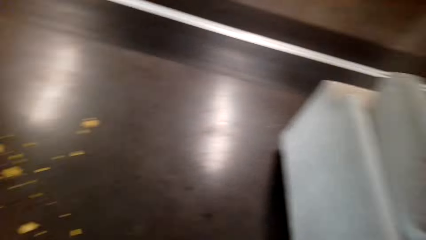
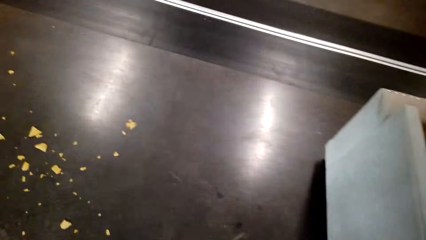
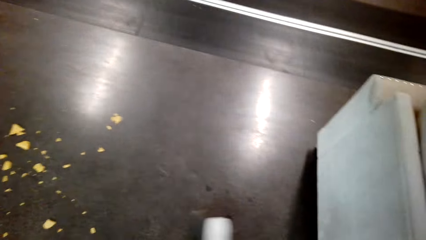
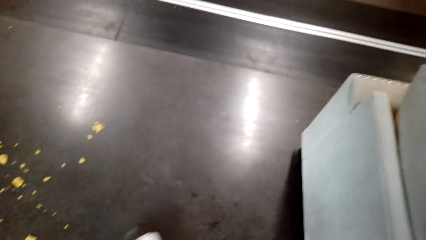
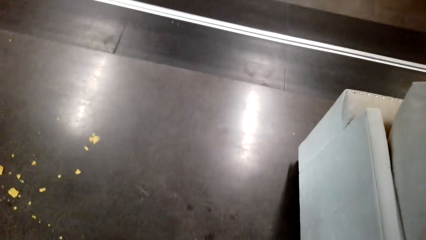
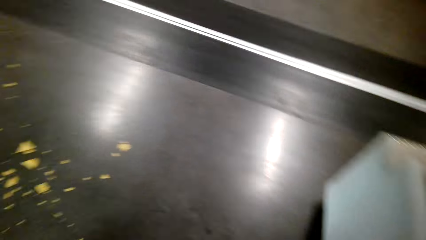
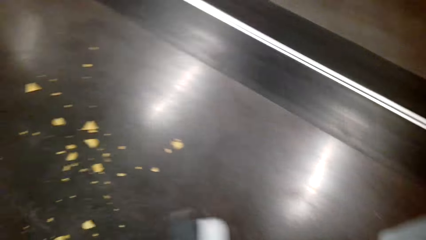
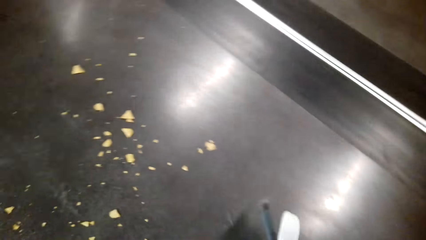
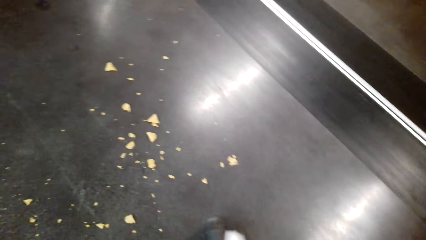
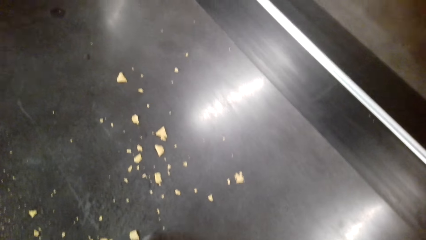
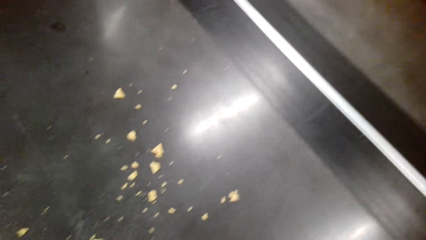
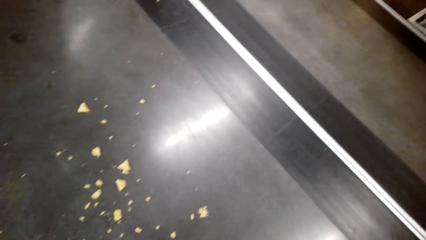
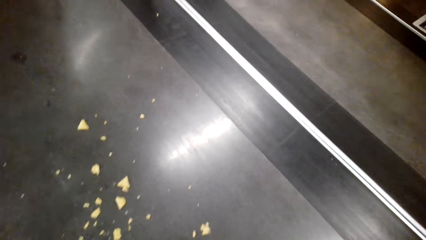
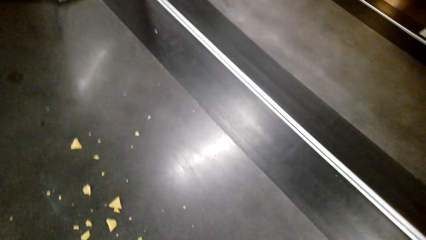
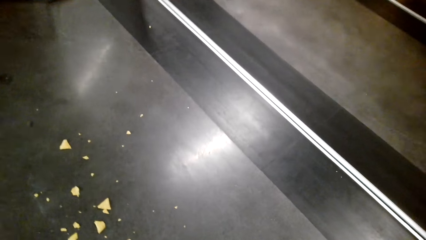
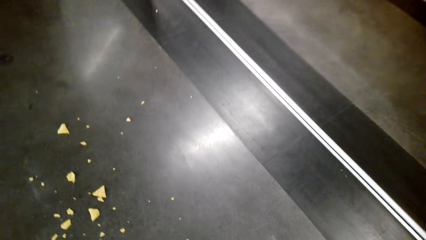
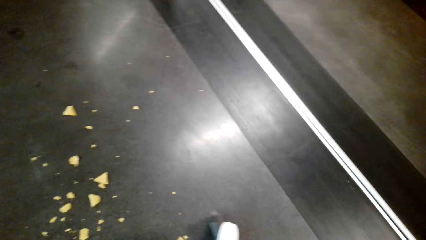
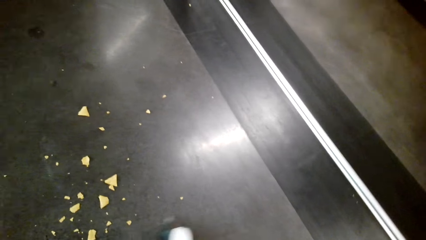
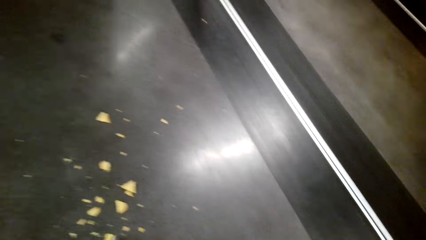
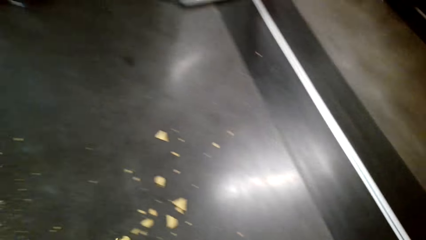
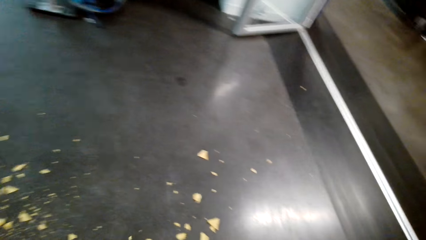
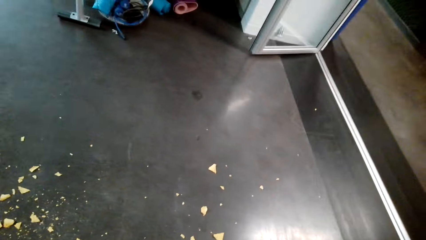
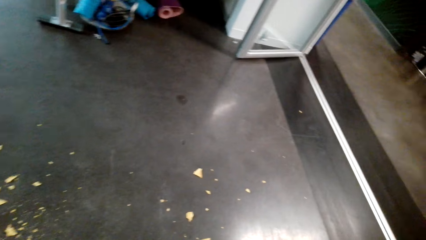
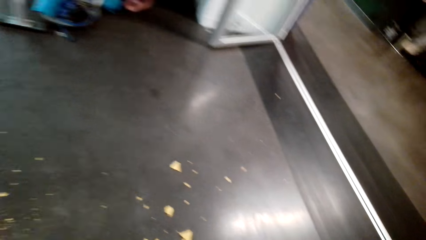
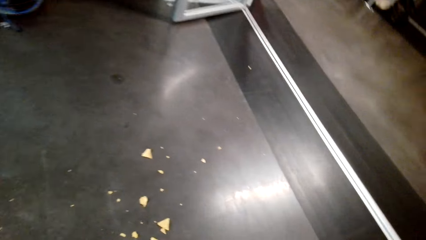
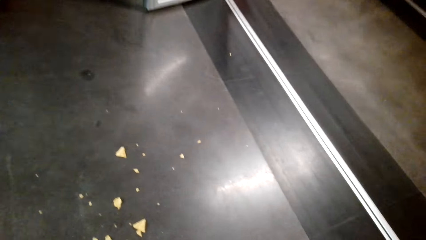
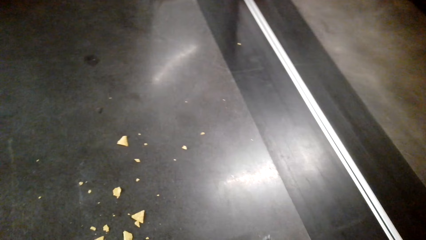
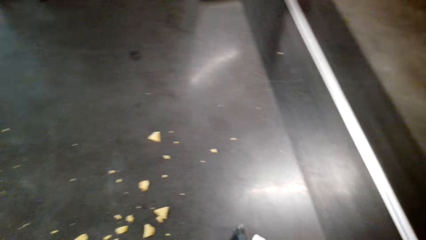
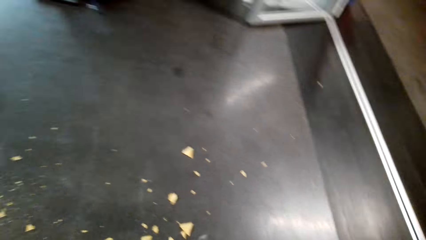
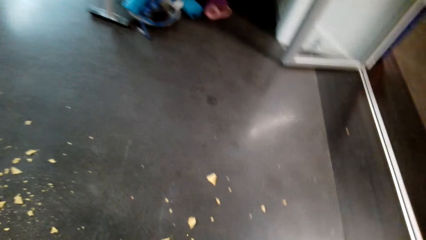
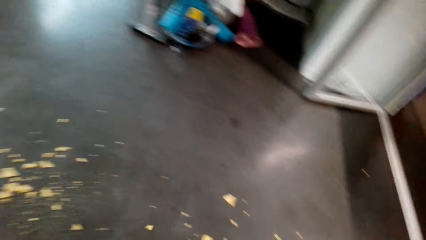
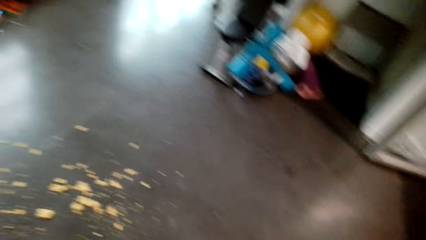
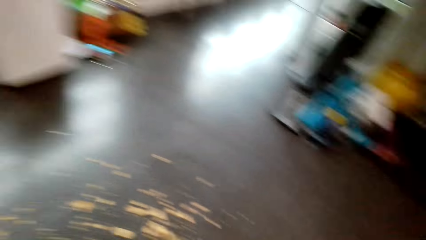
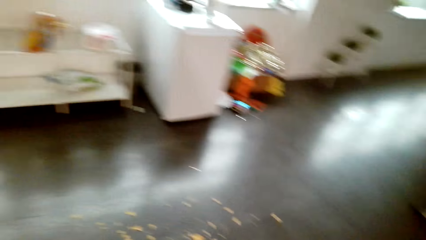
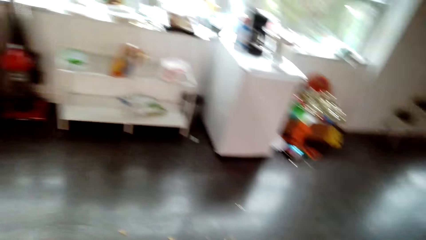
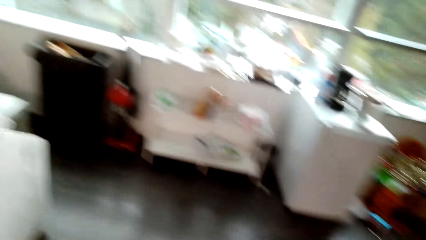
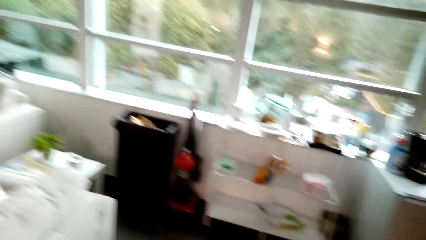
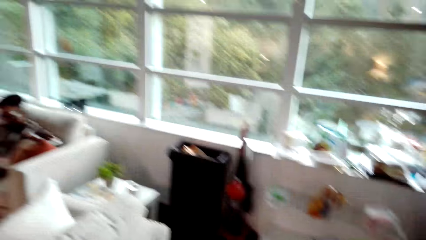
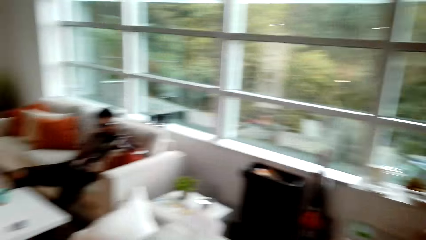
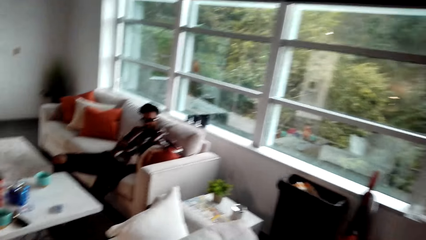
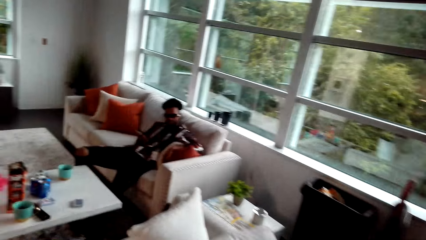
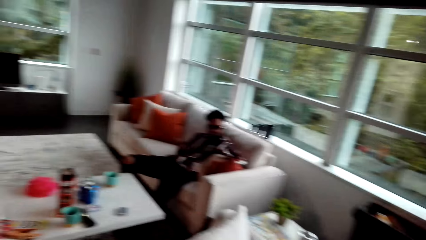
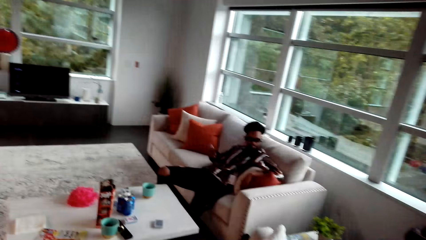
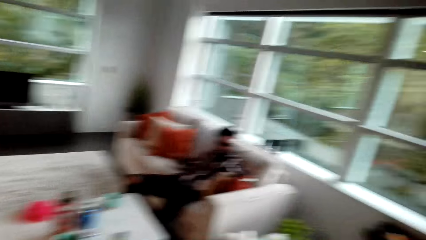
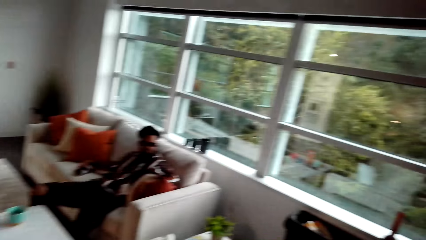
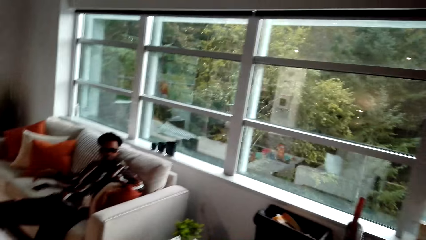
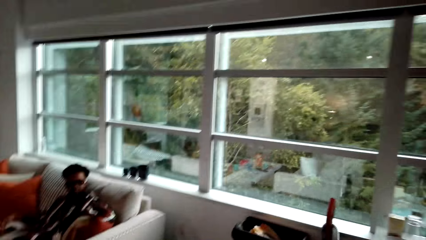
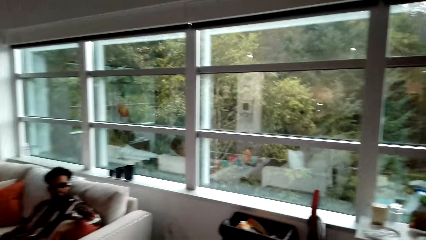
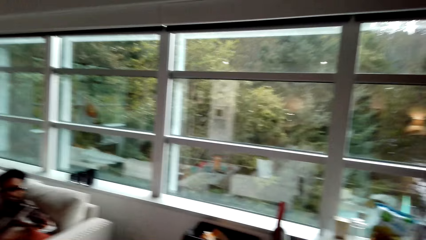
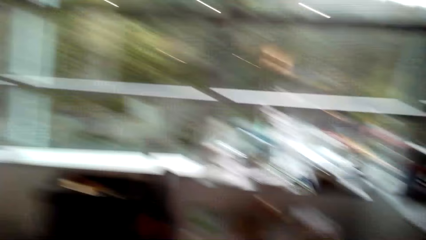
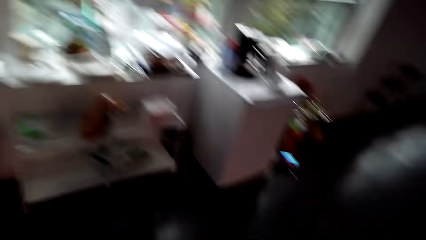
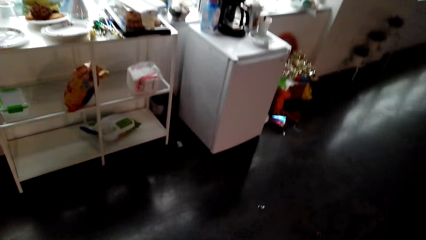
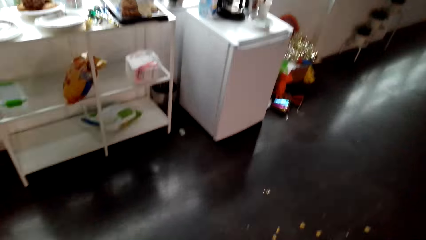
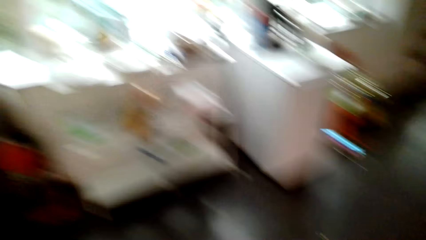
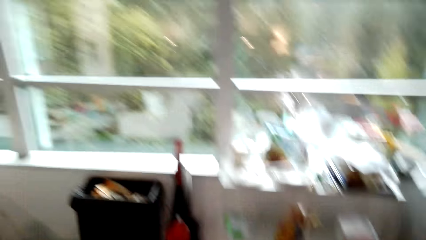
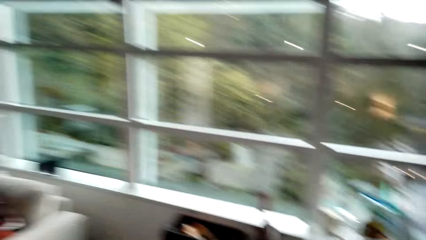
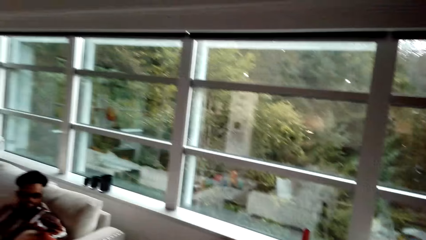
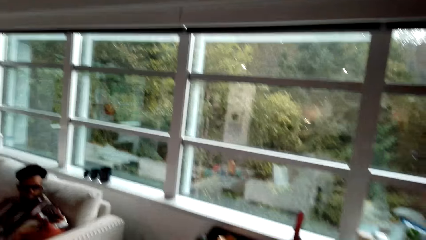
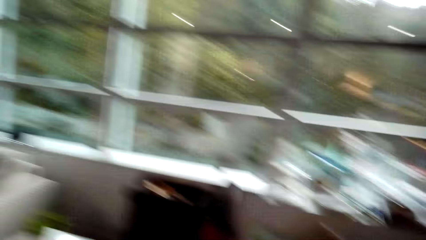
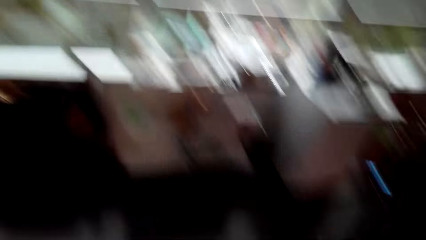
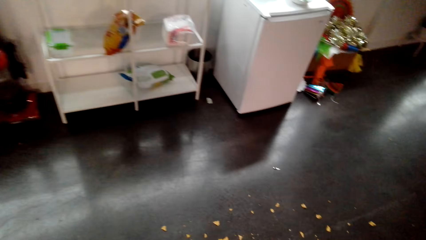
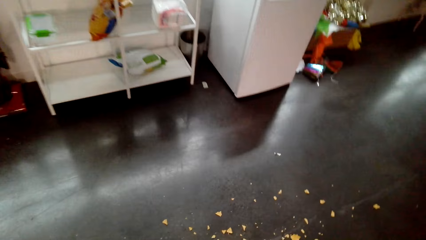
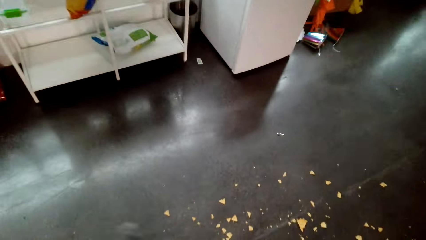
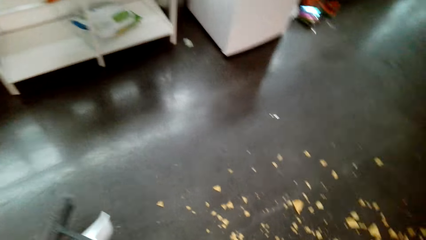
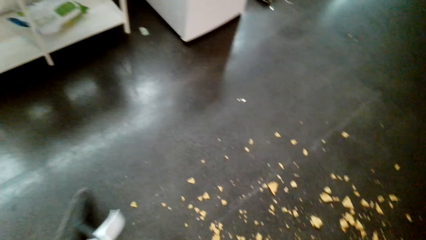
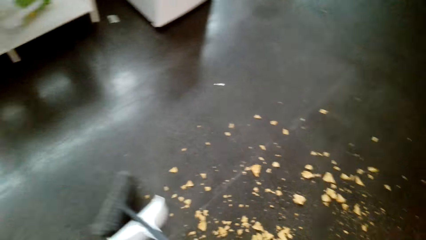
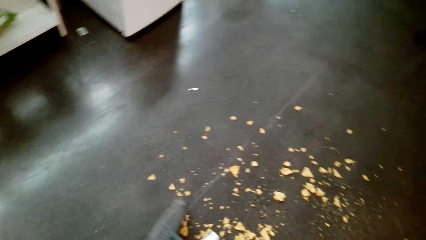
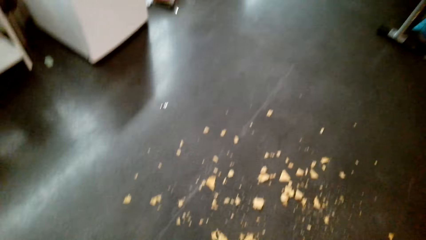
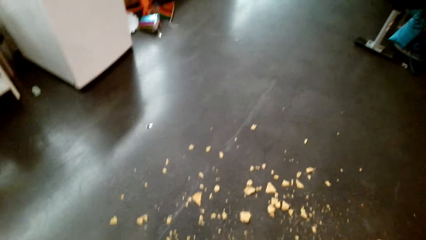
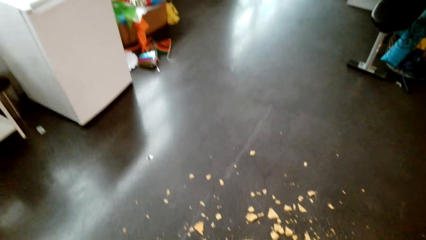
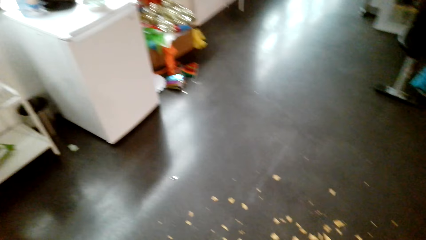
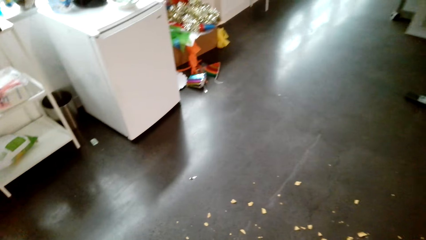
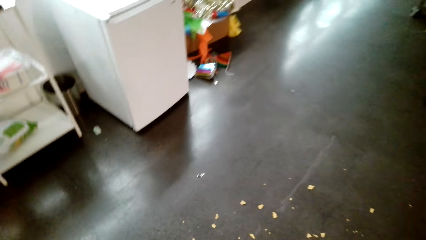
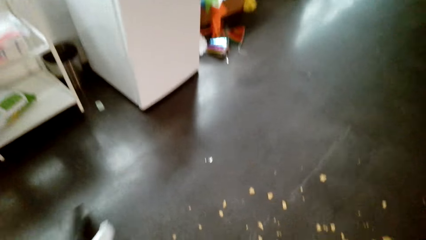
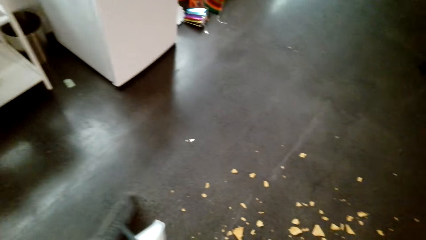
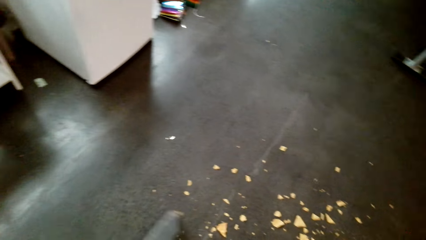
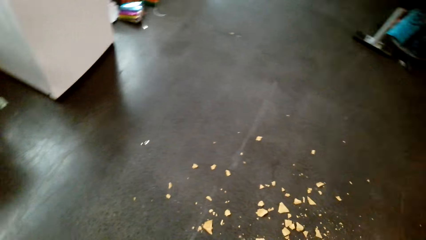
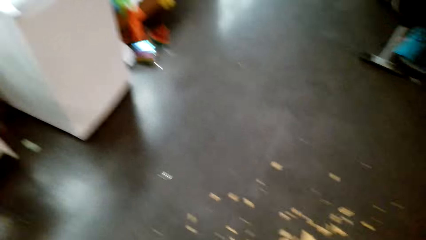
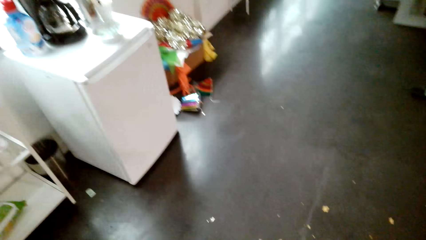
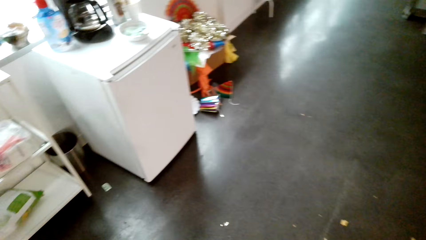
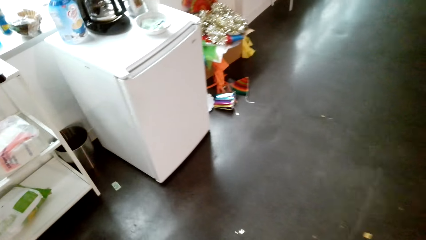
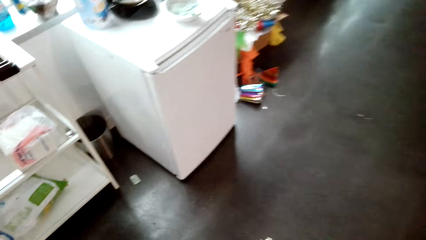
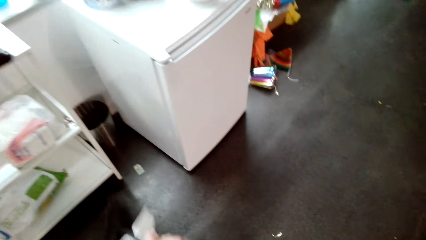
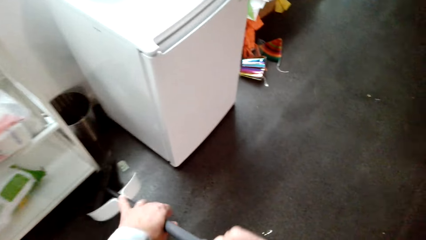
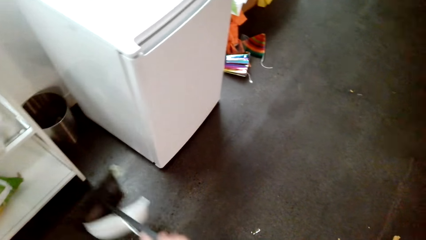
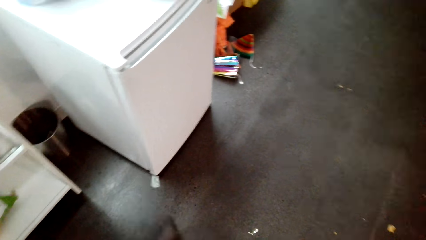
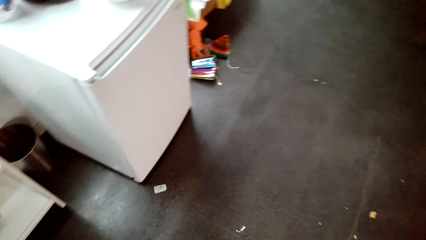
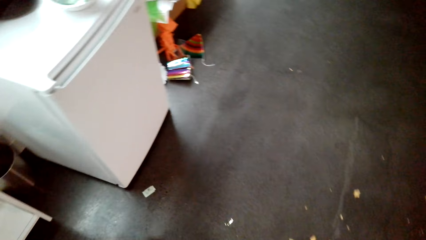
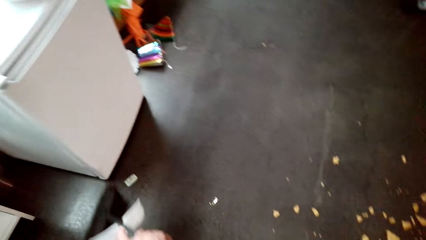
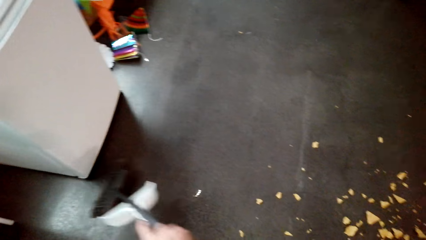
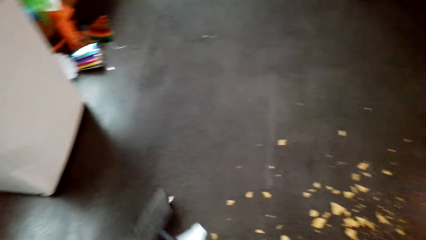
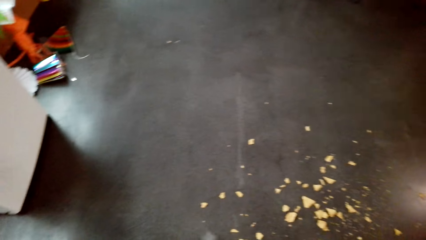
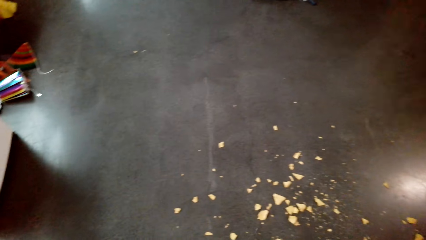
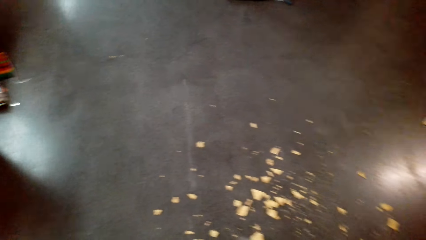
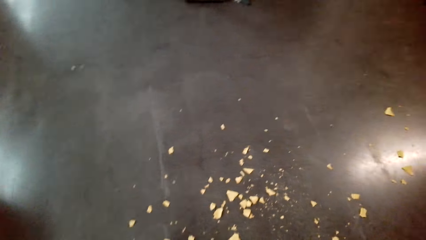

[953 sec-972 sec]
The camera wearer sweeps the floor. They look around. They sweep the floor.
